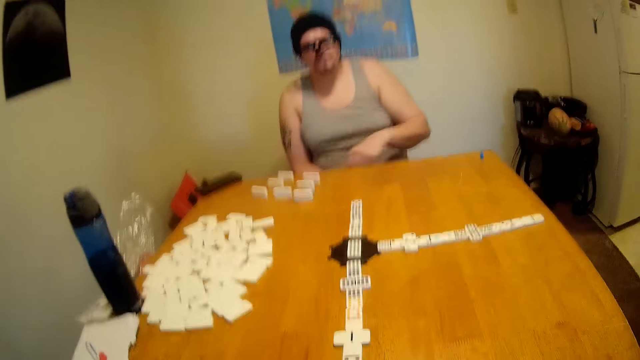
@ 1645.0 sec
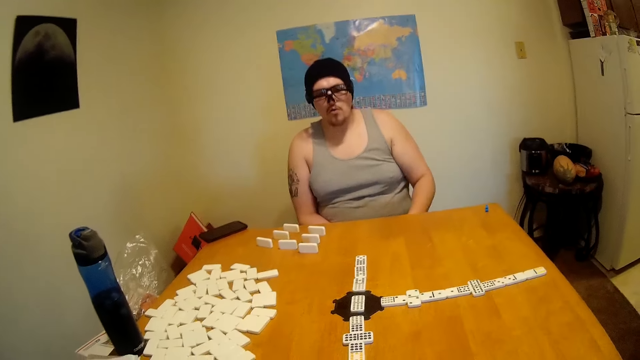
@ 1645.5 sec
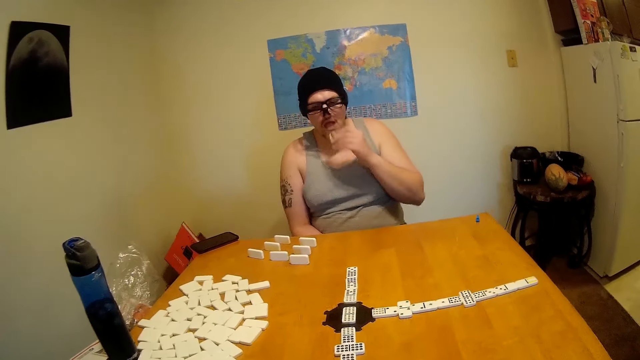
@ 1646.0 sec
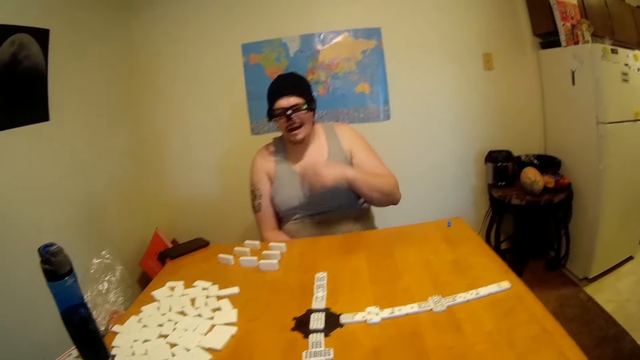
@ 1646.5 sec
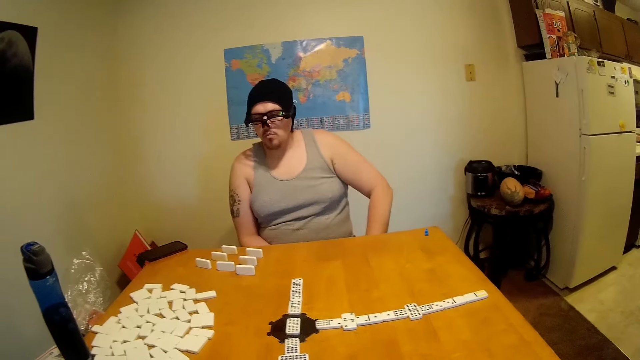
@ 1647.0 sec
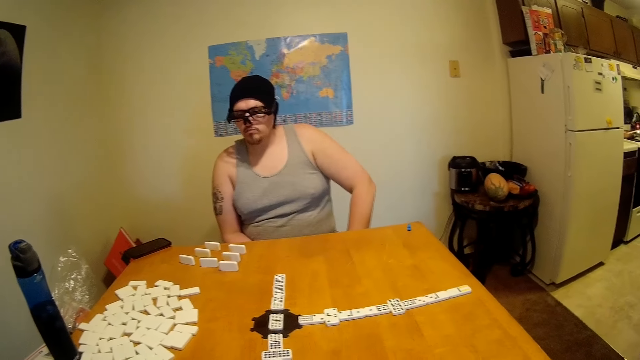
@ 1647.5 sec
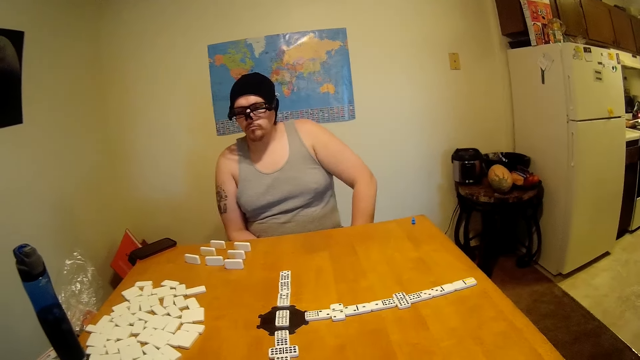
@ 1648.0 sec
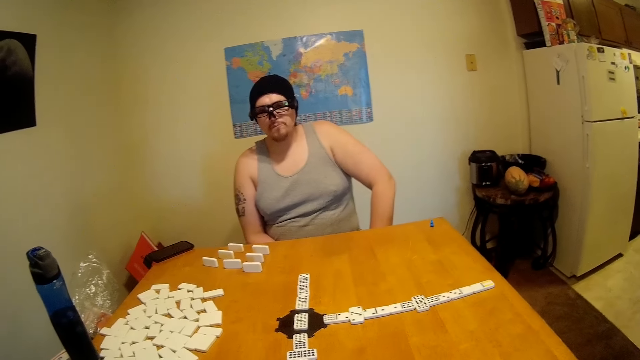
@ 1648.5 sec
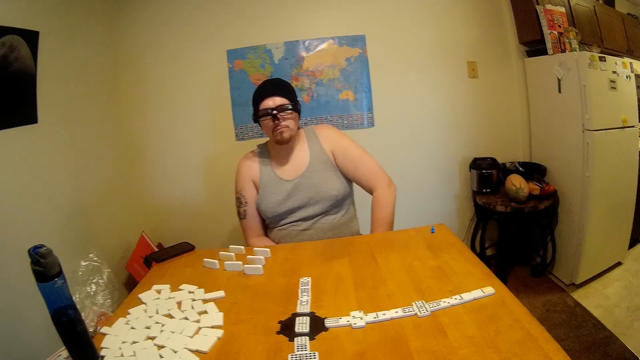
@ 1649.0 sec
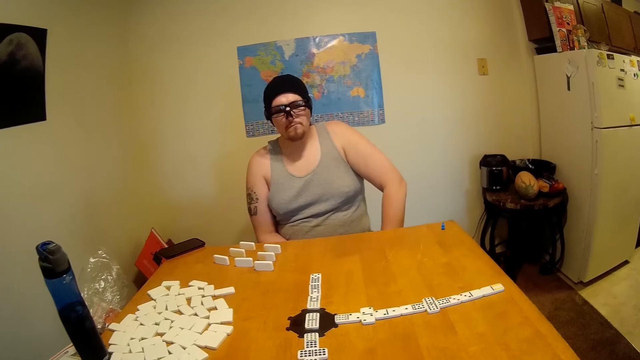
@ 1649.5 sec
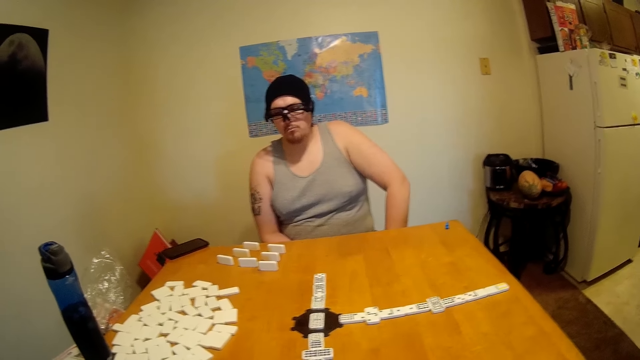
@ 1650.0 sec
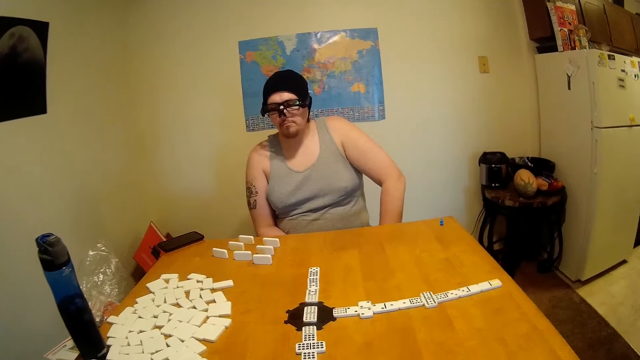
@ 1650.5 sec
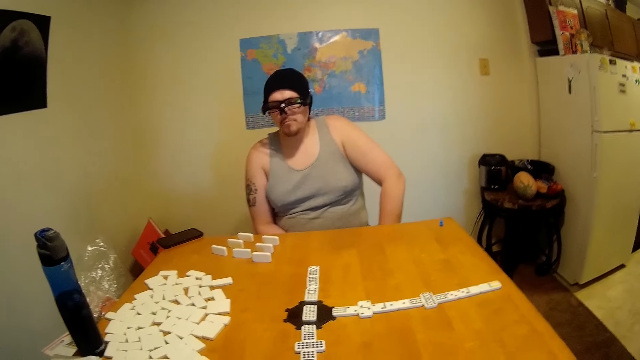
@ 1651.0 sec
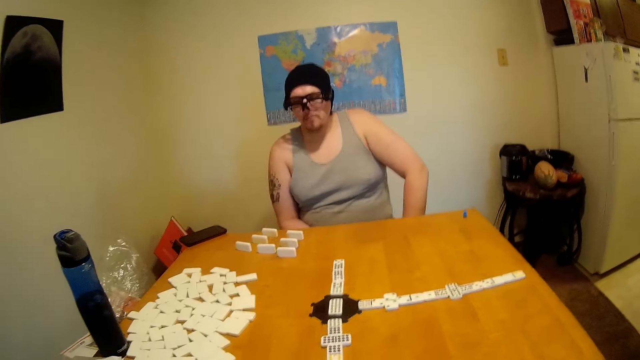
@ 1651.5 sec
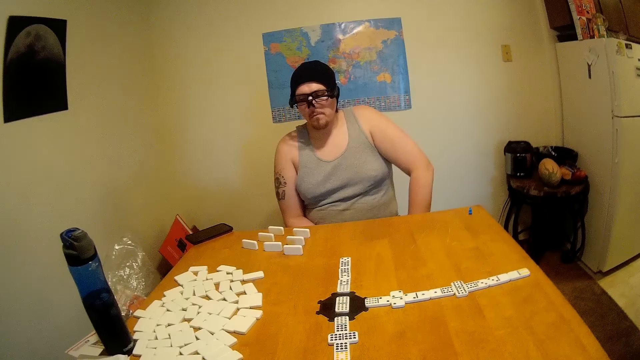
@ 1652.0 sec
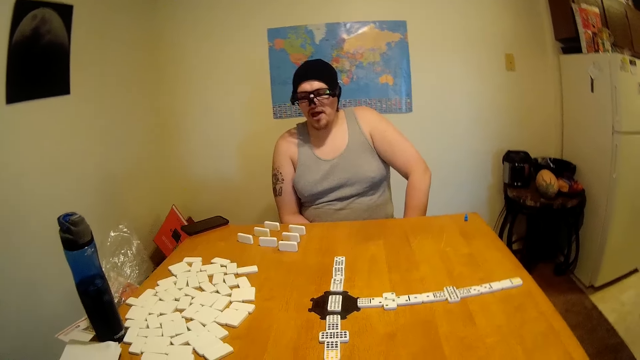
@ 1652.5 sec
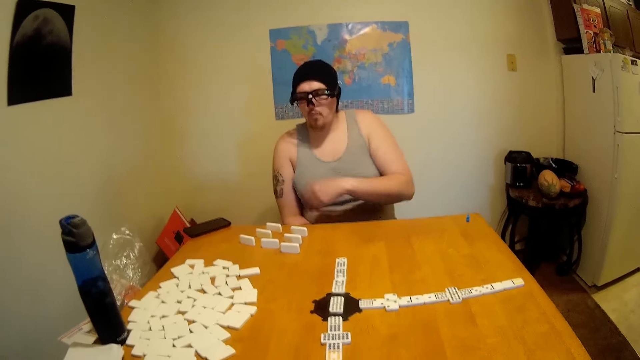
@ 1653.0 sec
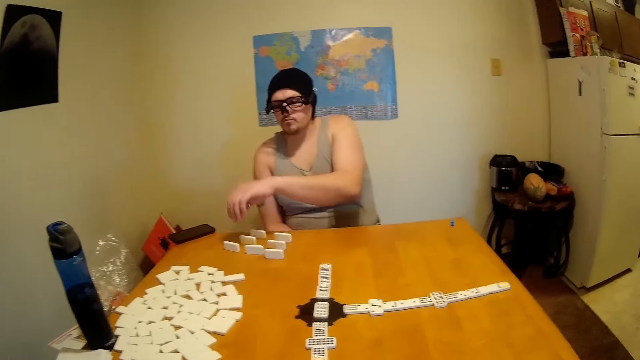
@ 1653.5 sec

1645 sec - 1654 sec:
A man looks around the table and eats a snack. The man looks around the table and eats something.

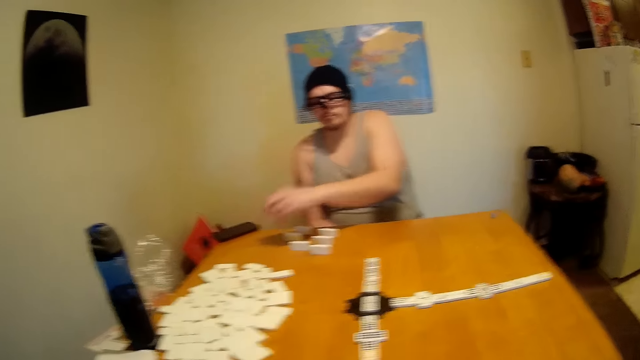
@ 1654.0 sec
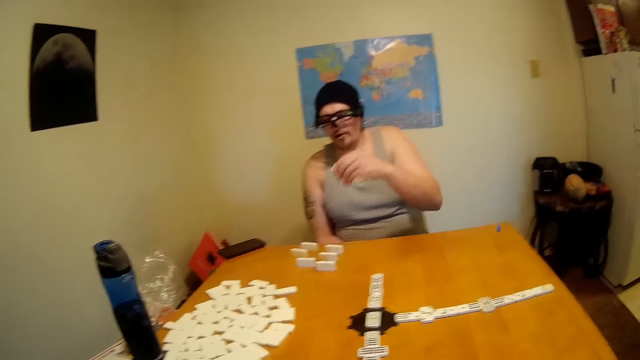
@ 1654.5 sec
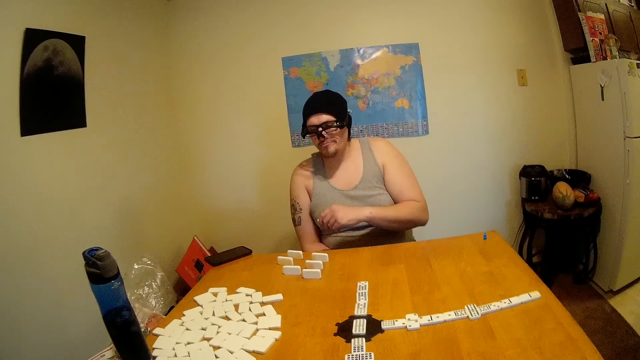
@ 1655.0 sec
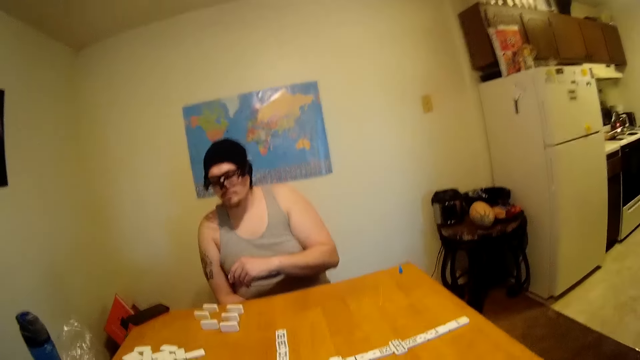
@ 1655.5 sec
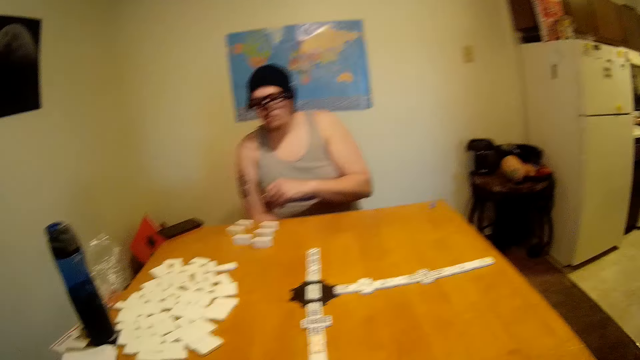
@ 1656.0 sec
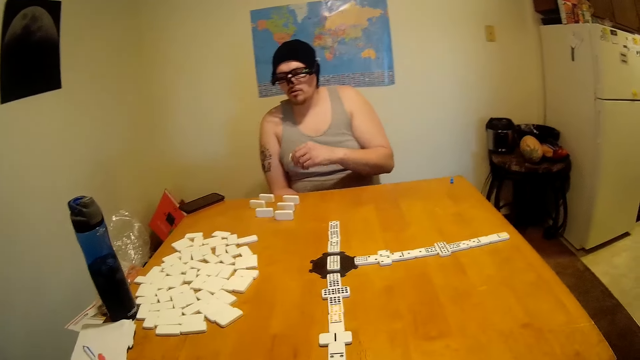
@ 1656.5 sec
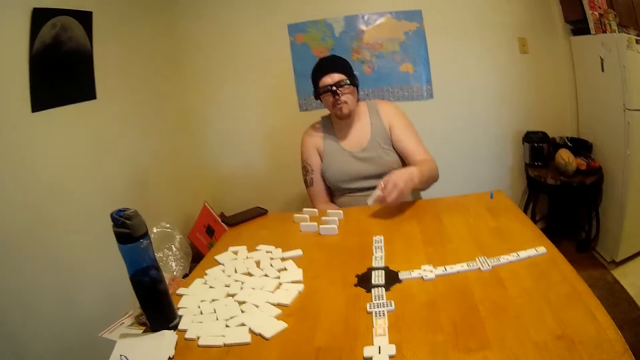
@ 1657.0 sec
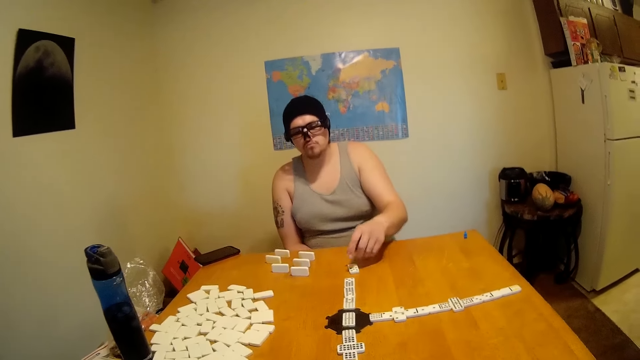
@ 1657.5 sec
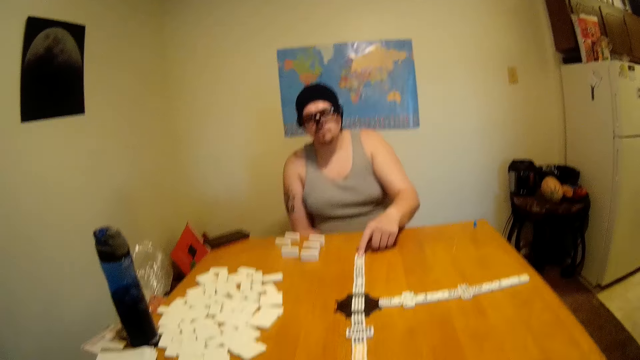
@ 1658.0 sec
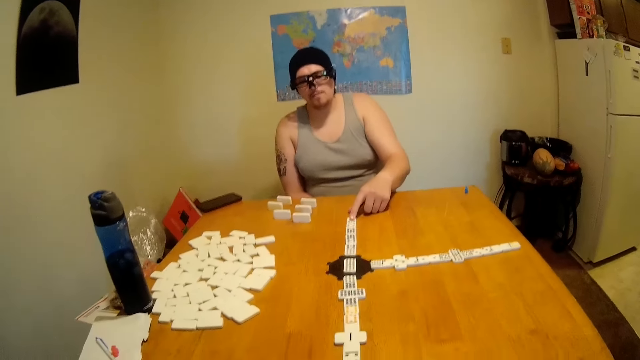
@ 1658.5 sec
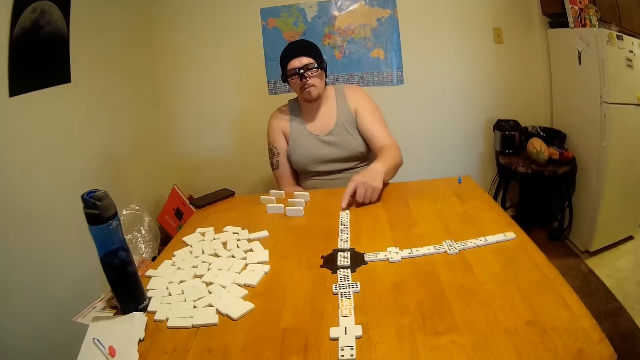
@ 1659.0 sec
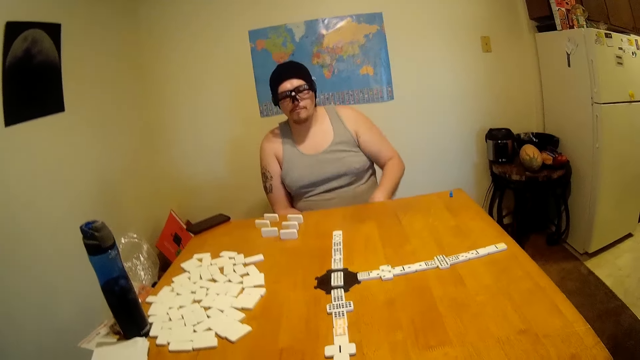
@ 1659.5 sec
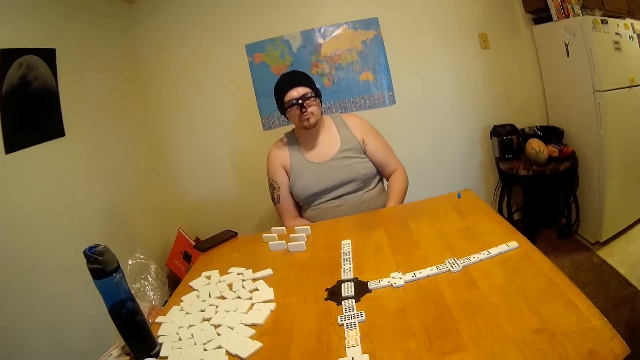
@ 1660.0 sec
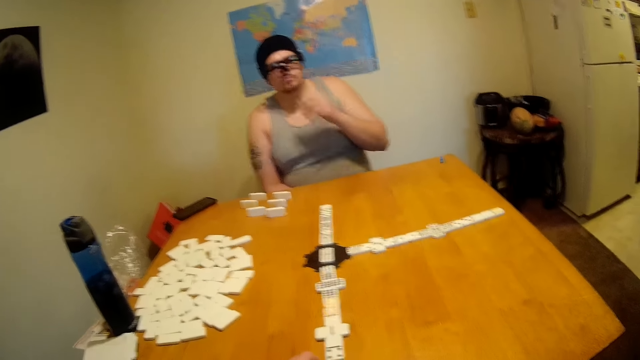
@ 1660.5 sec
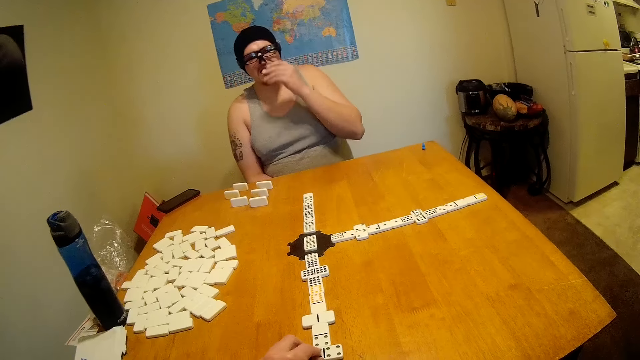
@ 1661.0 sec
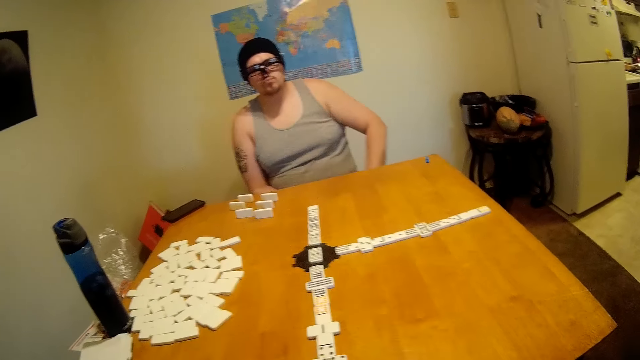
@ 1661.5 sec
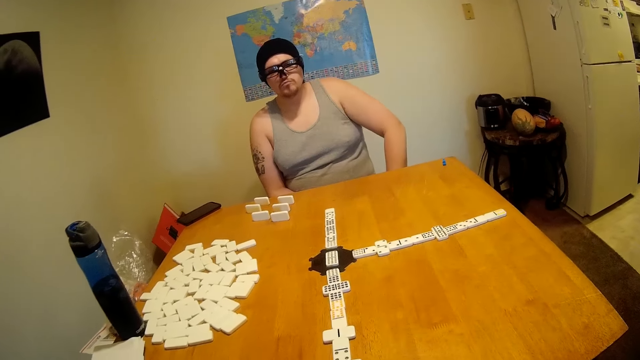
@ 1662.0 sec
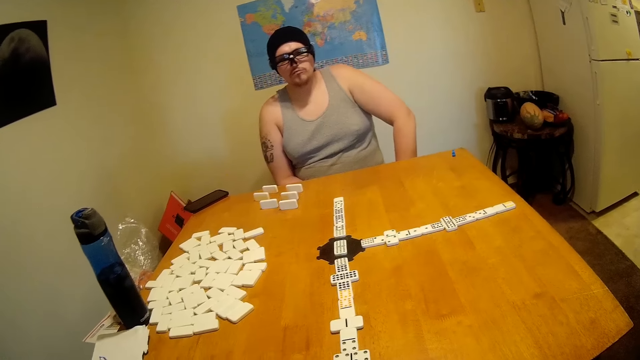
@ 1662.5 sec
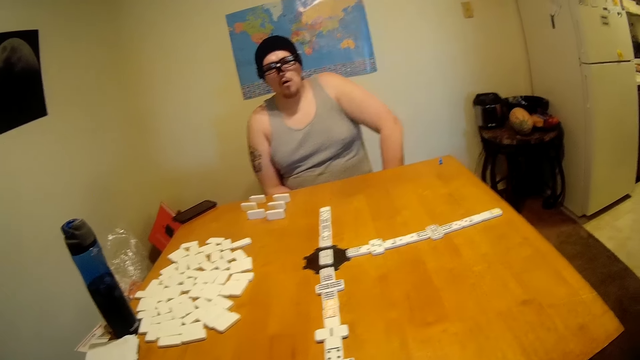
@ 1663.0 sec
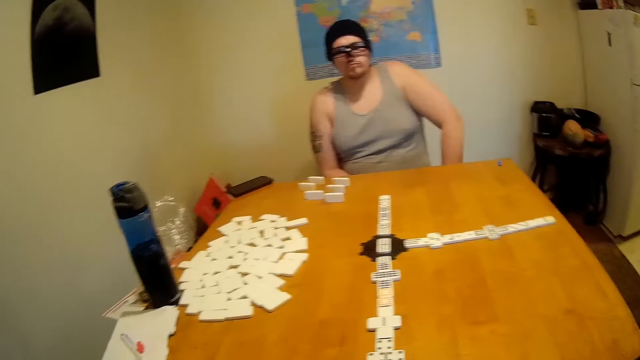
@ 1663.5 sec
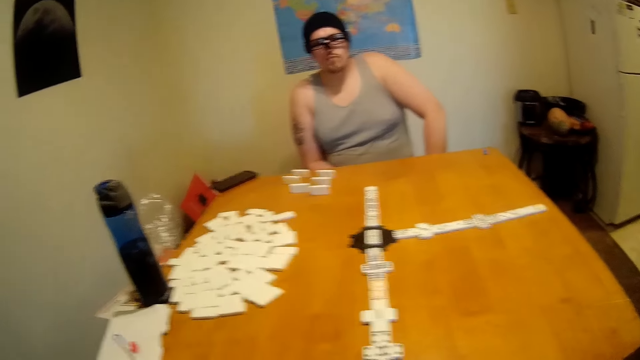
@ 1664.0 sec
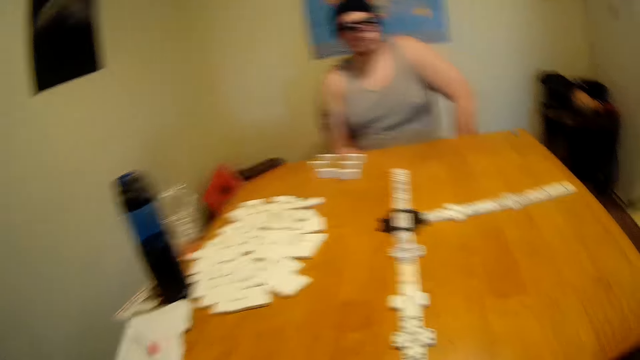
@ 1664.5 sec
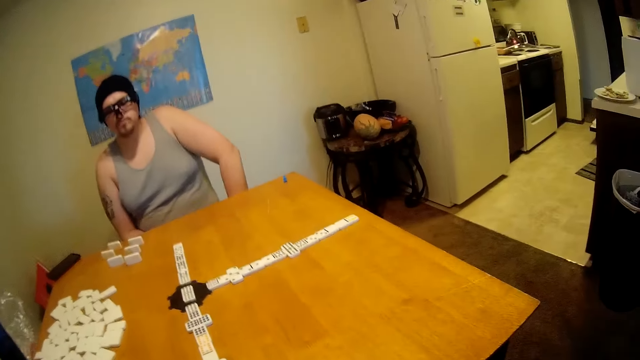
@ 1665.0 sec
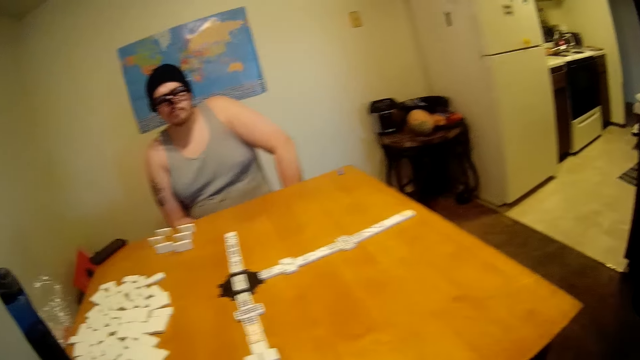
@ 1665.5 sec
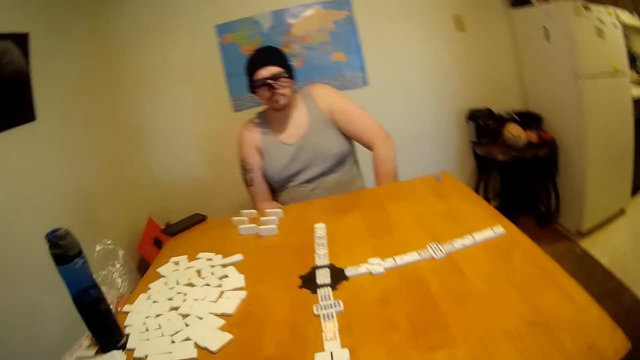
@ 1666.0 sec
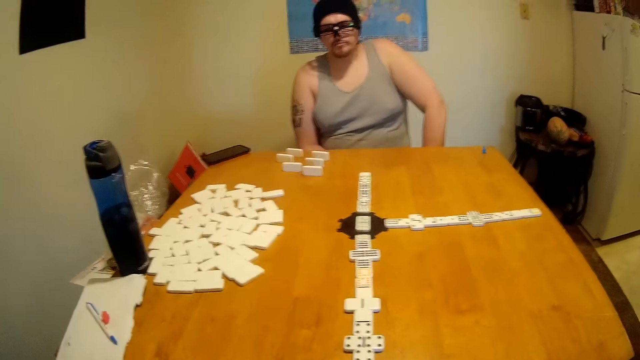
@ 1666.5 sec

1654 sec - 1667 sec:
A man lifts a tile or rectangular dice from the table and looks around the table. The man places the tile on the table and moves the tile to the end of a domino chain. The man looks around the table. The camera wearer places the rectangular dice on the table. The man eats a snack and looks around the table. The camera wearer moves the rectangular dice on the table. They look around the table.
